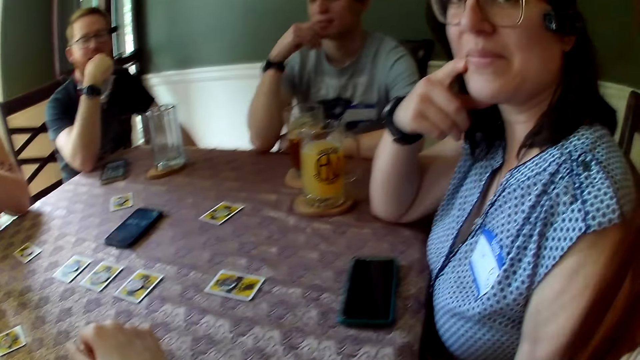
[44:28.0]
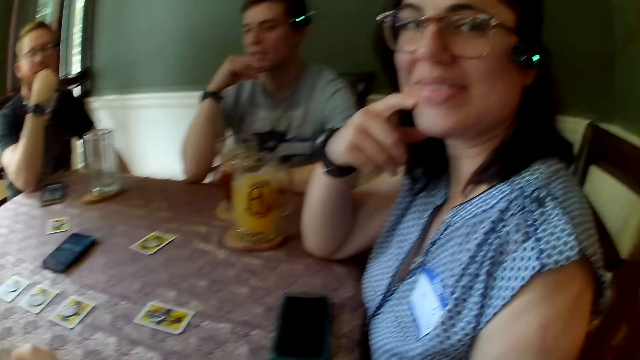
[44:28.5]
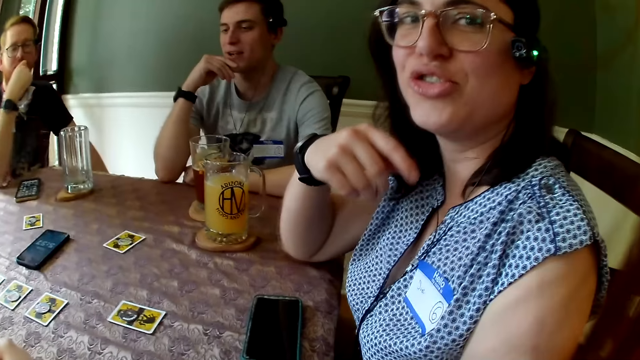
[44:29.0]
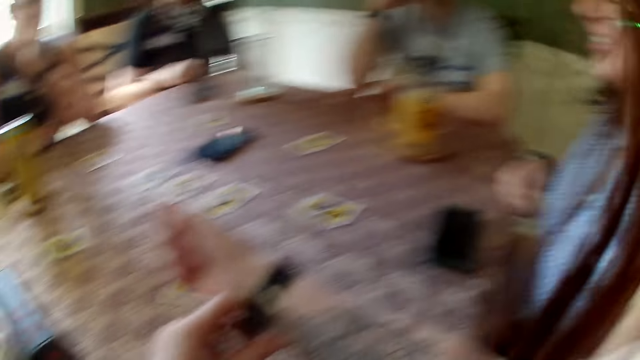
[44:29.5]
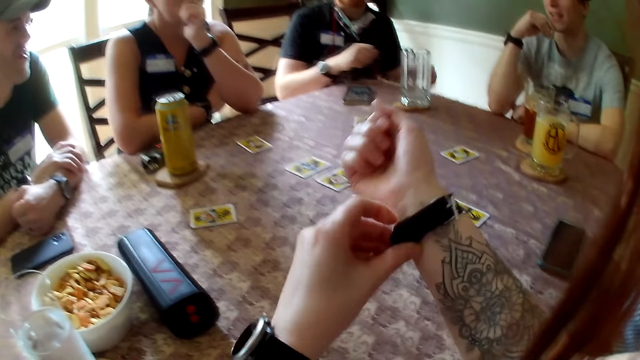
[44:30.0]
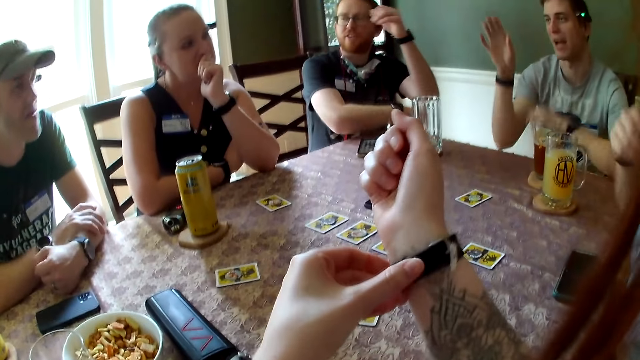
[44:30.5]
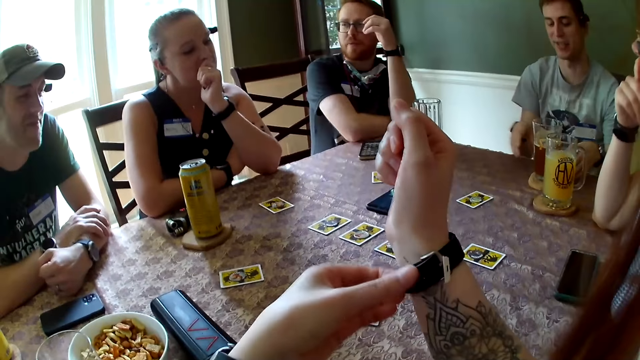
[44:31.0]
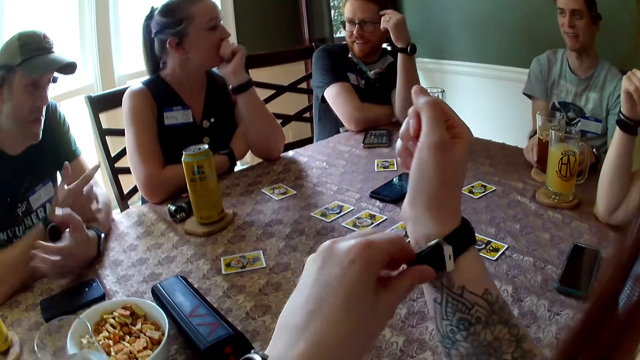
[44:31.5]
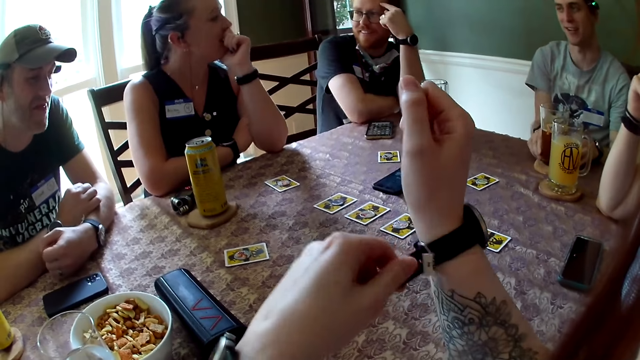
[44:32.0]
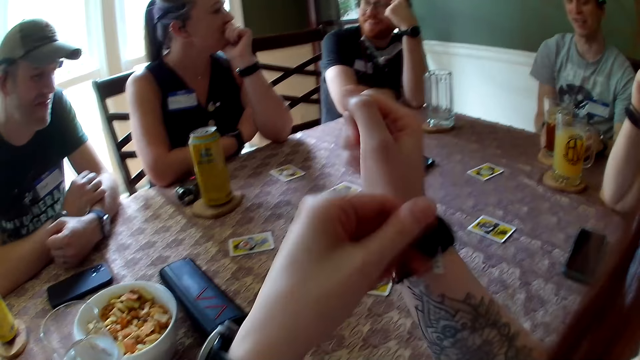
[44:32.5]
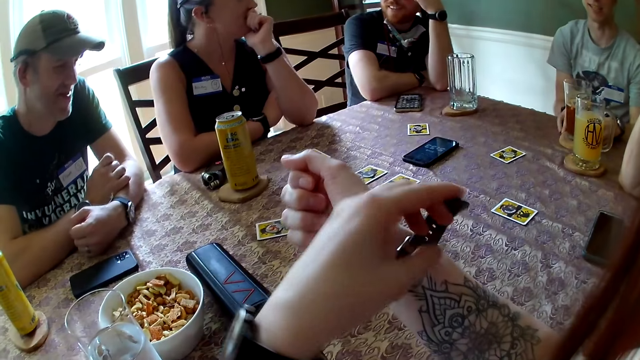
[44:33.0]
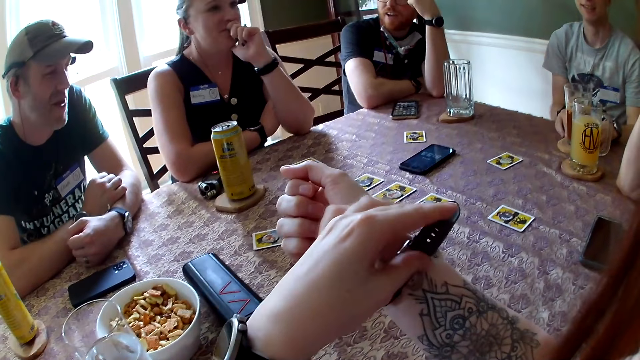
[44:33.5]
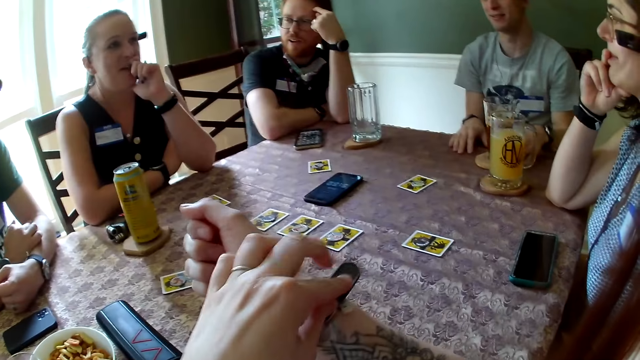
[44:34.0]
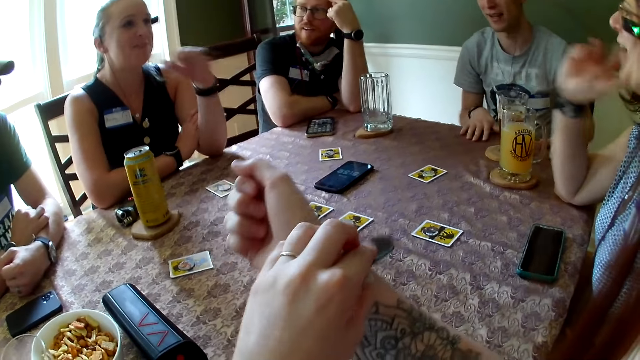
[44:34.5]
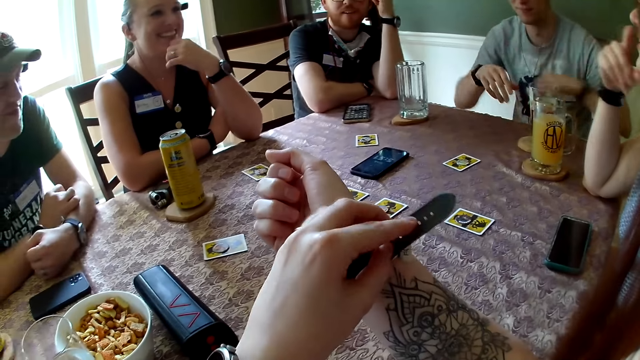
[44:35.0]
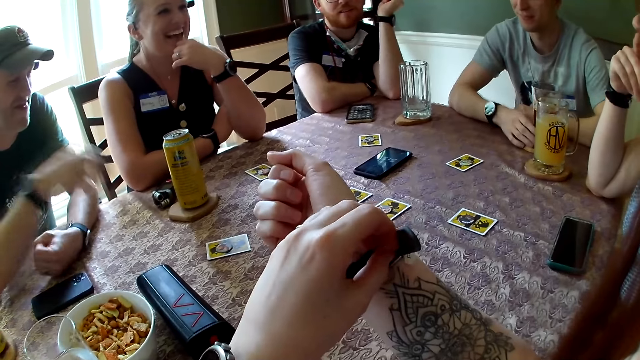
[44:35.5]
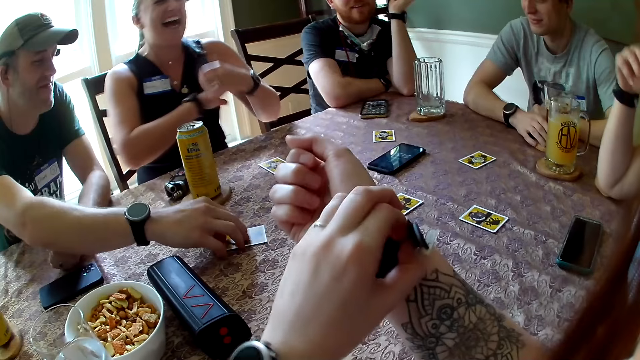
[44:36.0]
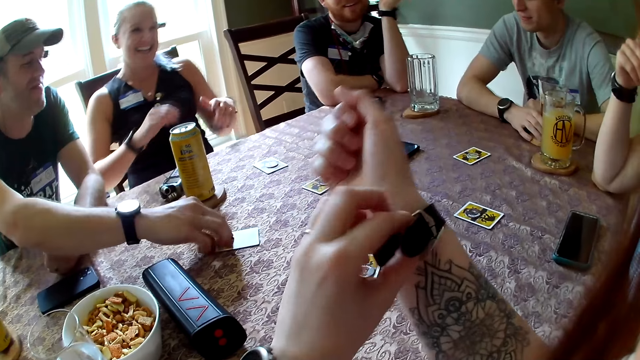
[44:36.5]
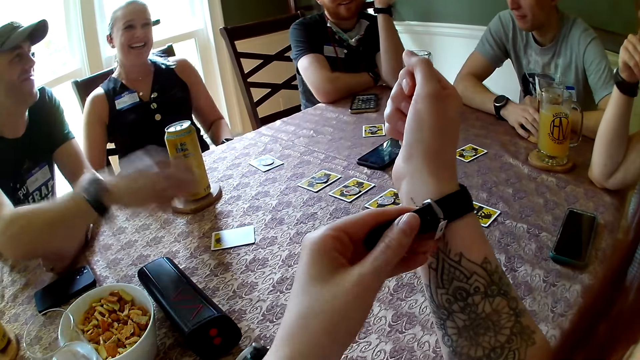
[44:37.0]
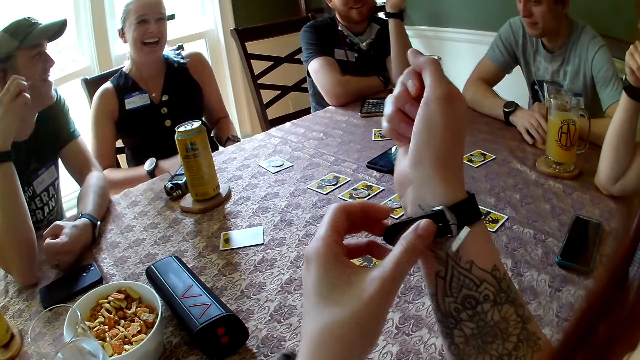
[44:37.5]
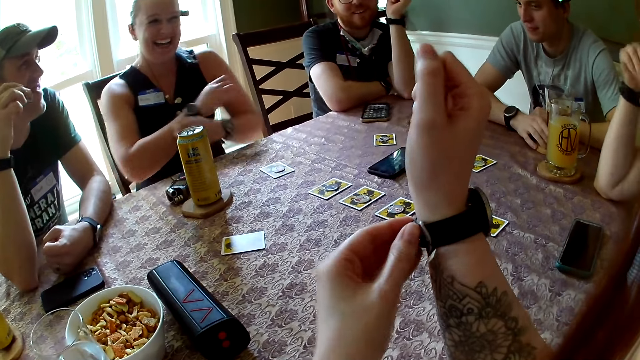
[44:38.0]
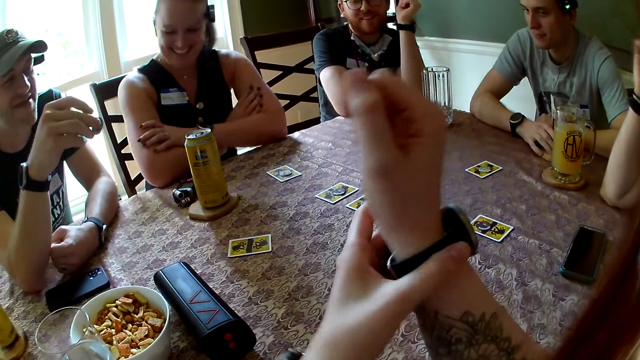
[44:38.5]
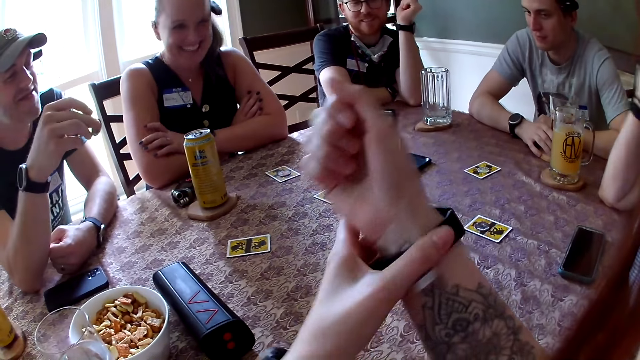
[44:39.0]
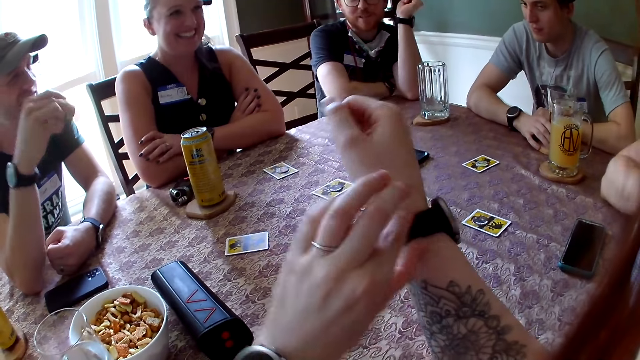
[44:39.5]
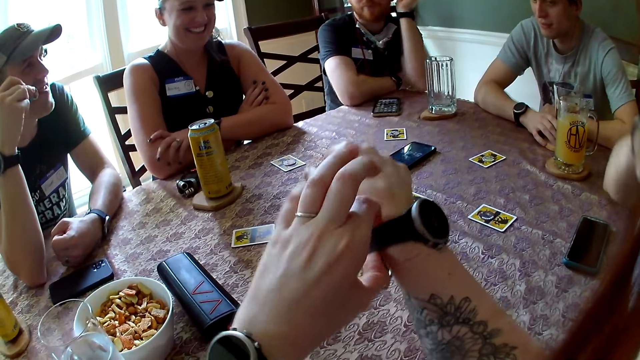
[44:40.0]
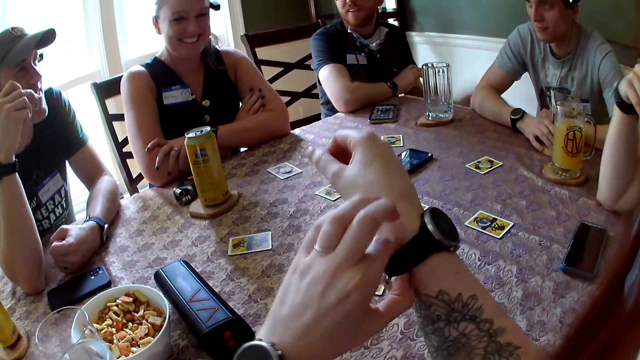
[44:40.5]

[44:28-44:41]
The camera wearer looks at the colleagues. A man talks to the colleagues. The camera wearer adjusts the wrist watch on her right hand with her left hand. She looks at the colleagues. A woman laughs with the colleagues. Another man touches a card on the table with his right hand. Another woman adjusts herself on the chair. The first woman talks to the colleagues.

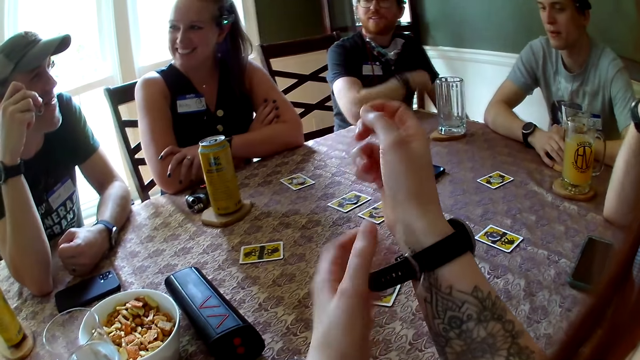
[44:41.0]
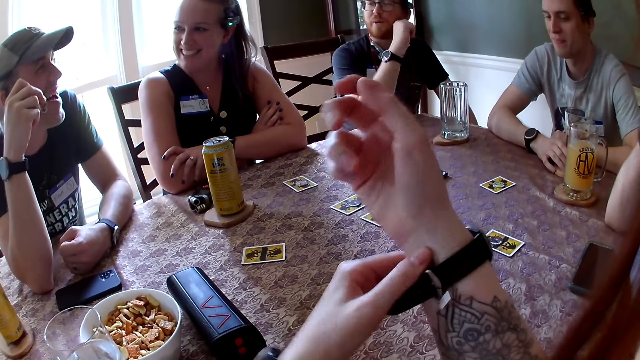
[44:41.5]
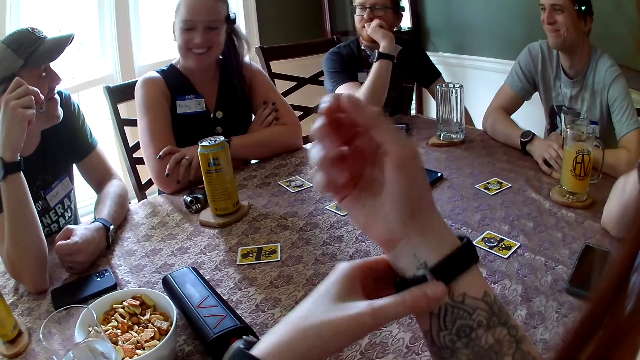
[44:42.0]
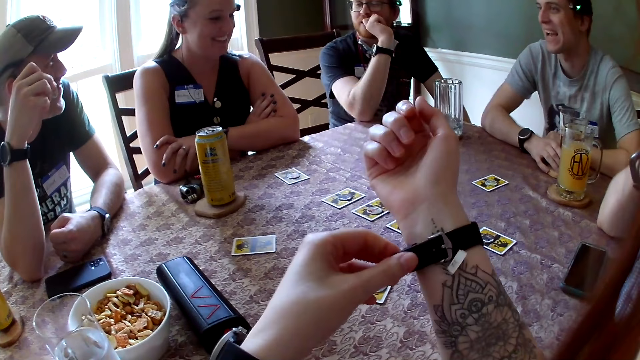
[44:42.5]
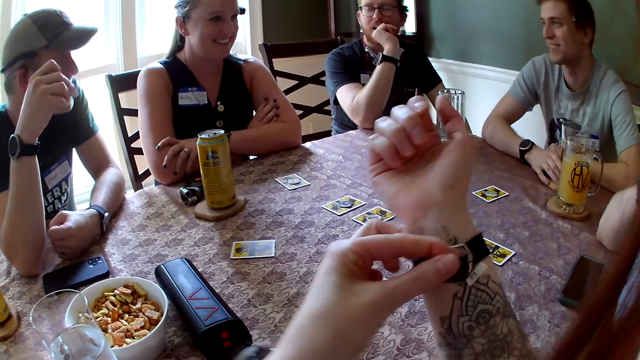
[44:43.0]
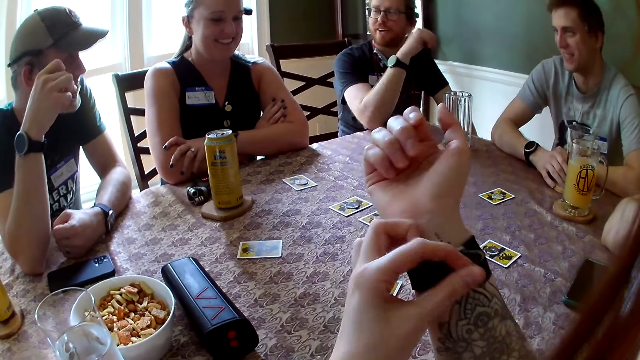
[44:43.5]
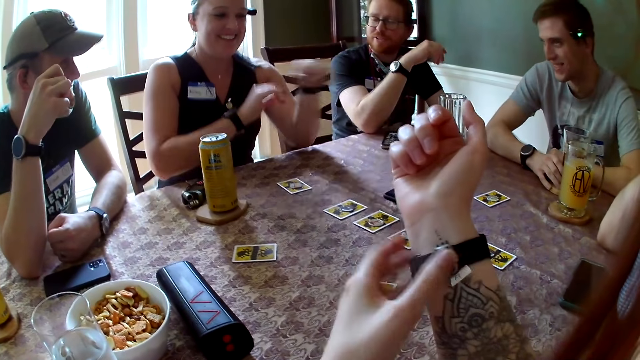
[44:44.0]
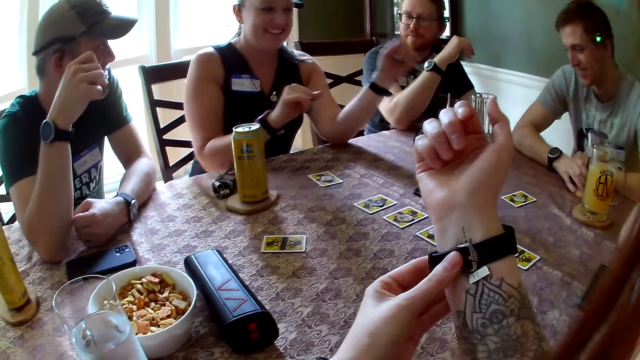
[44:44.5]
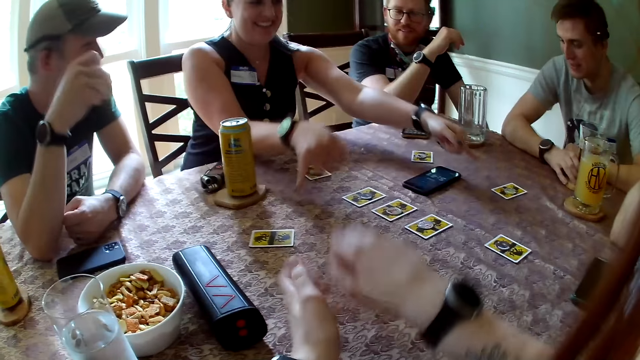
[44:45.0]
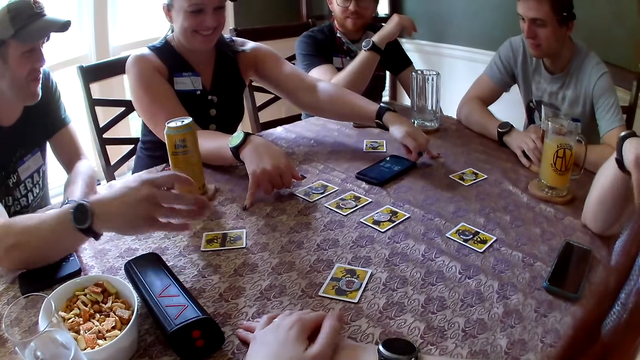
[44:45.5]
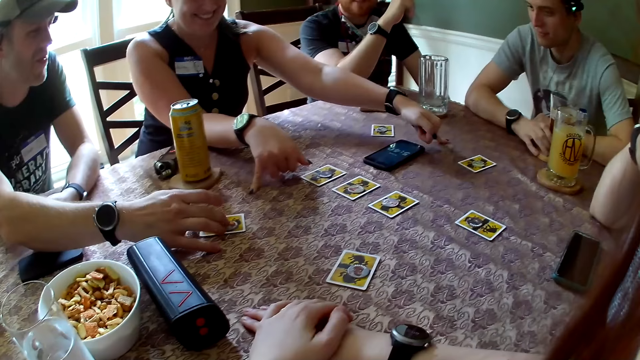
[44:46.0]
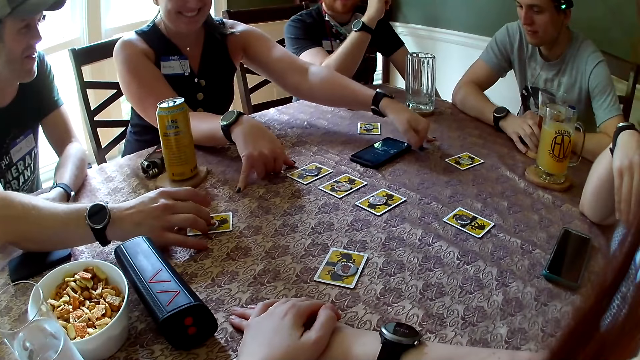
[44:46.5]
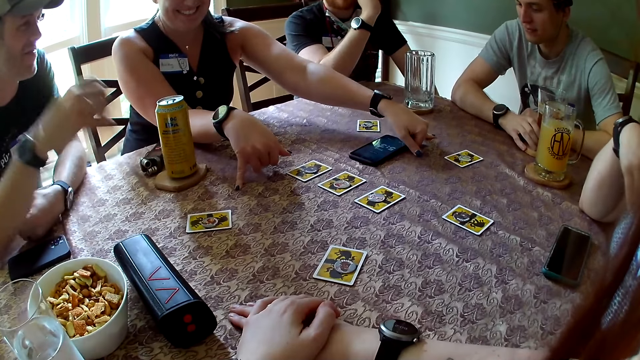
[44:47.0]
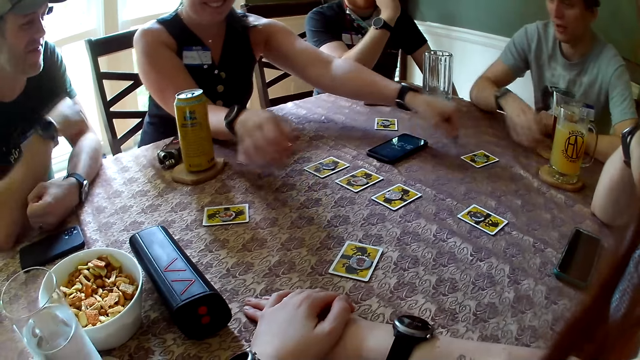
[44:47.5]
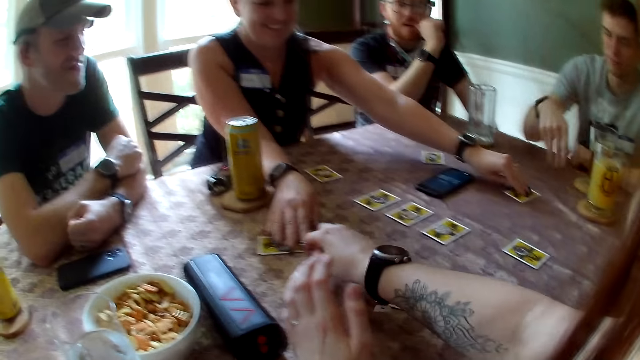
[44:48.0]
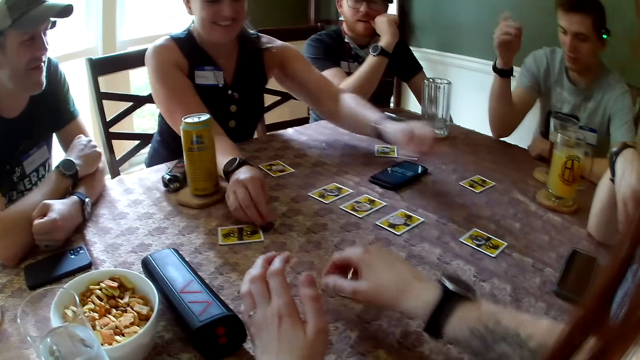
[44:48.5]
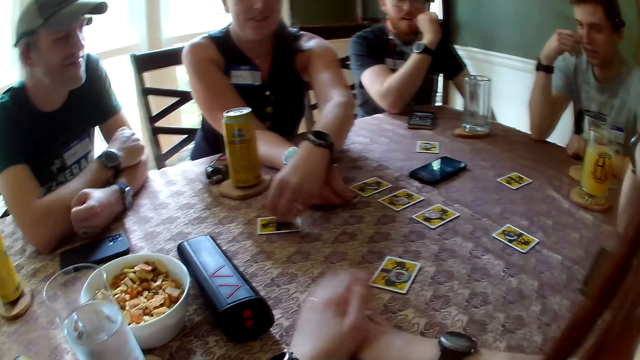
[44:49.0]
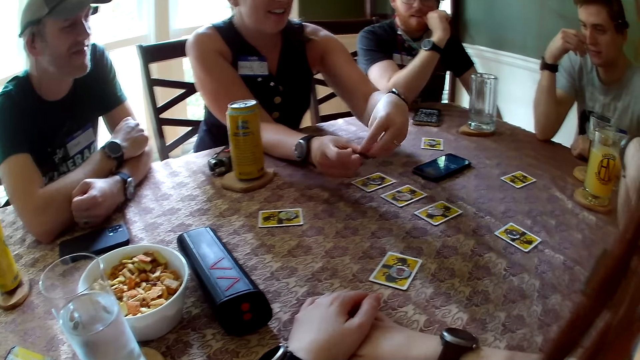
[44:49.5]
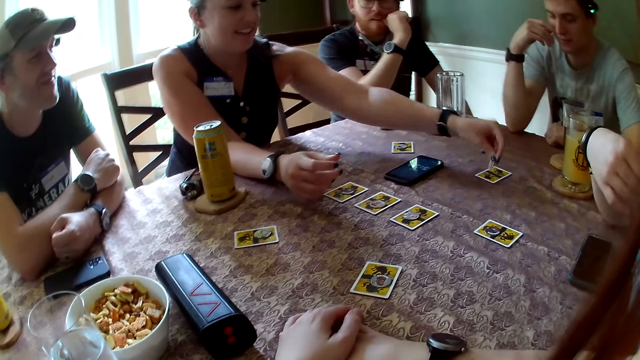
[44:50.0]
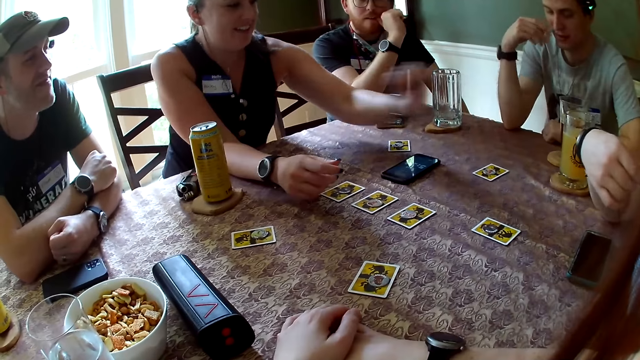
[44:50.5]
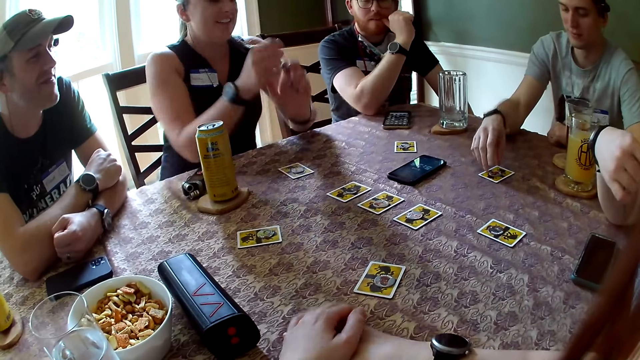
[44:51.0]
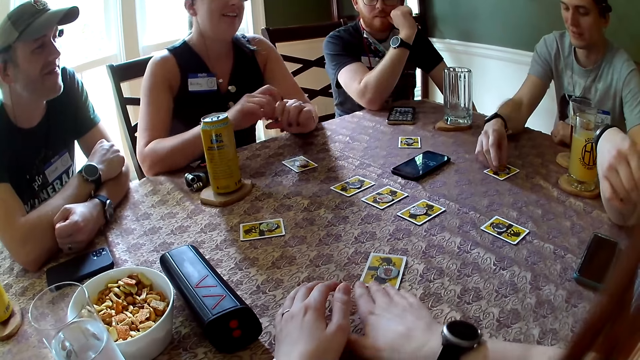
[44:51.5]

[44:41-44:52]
A man talks to the colleagues. A woman moves the hands and touches the cards. The man touches a card on the table with his right hand. The woman picks a chip on a card with her right hand. The camera wearer takes a card. The woman picks a chip on a card with her left hand. Another man moves the hand. The woman drops the chip in her left hand on the card on the table. The woman passes the chip in her right hand to her left hand. The woman arranges the cards. The woman drops the chip in her left hand on a card on the table. The other man touches a card.
